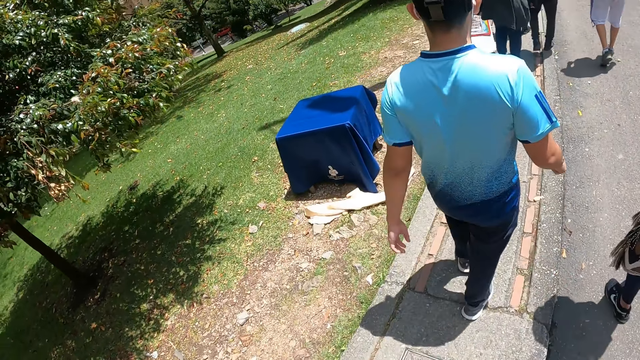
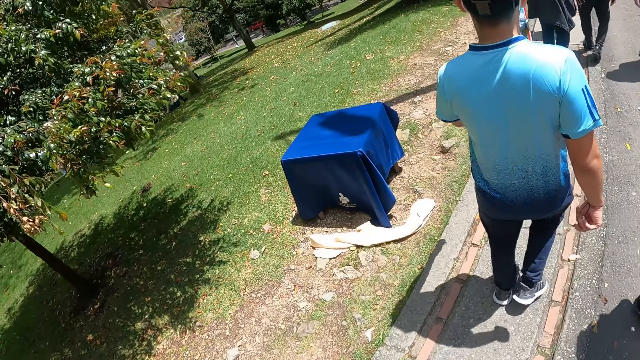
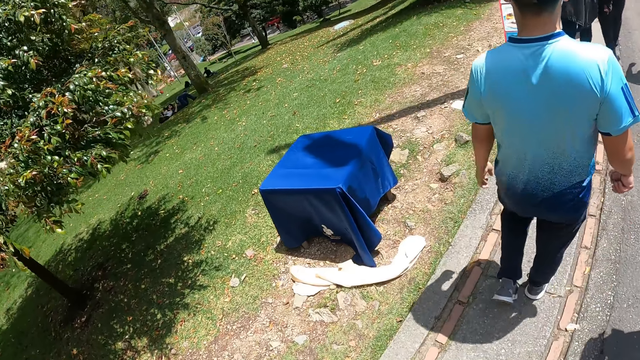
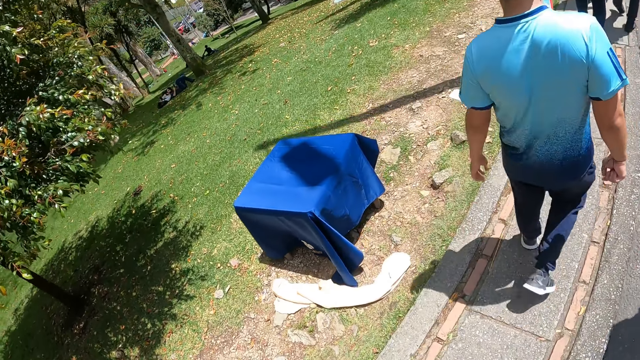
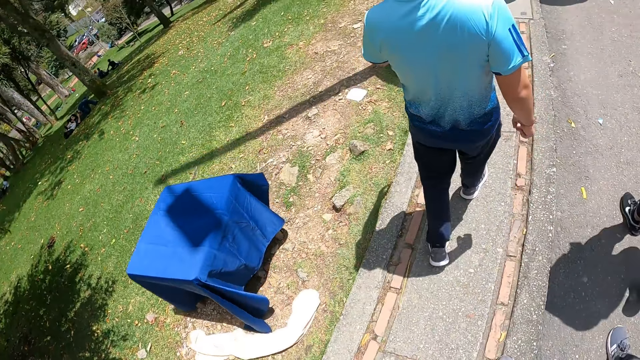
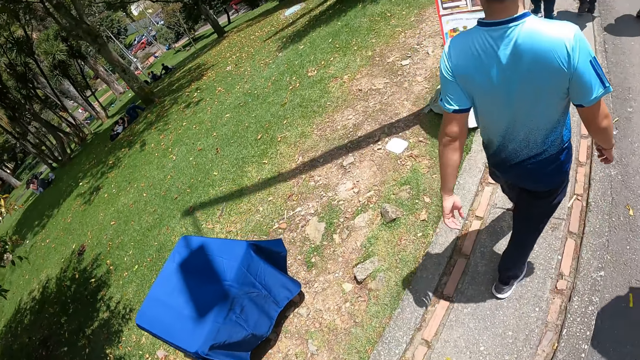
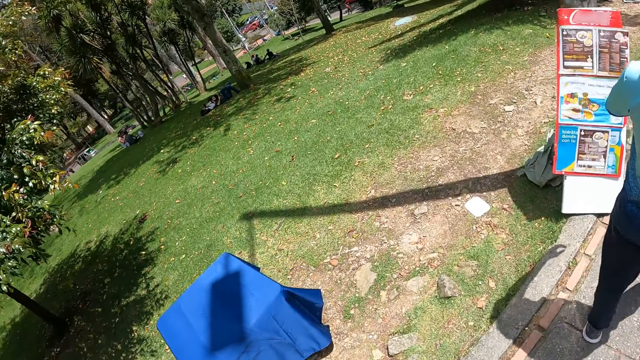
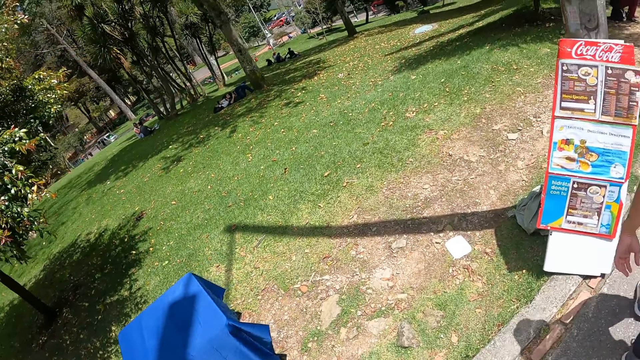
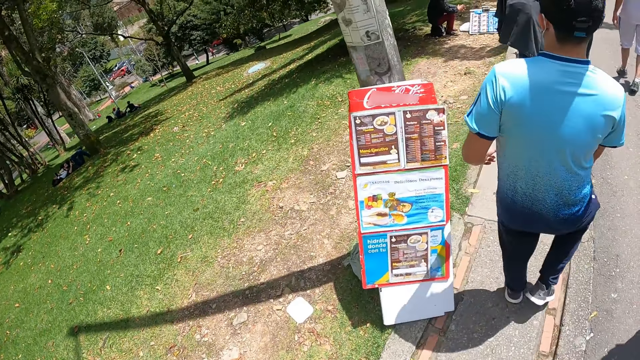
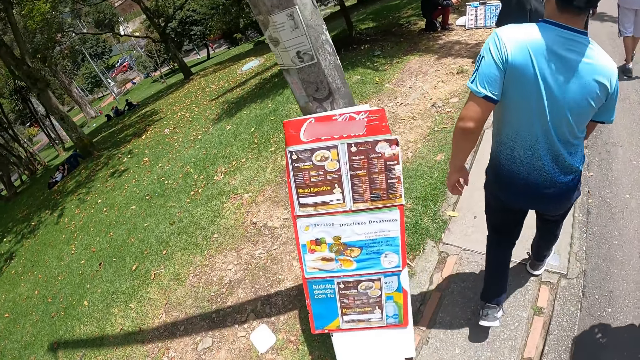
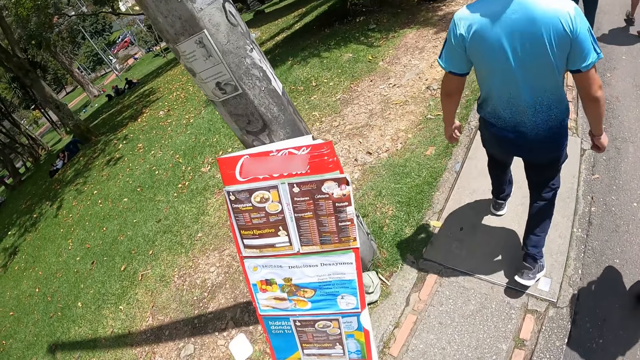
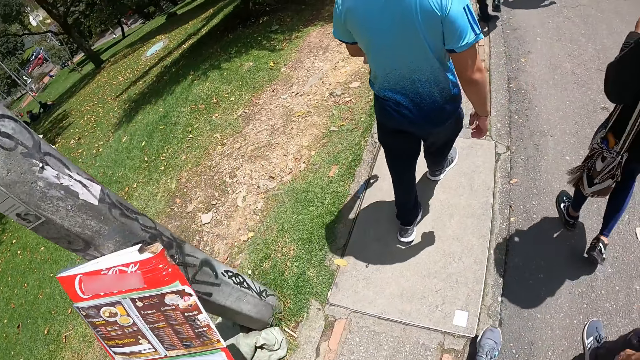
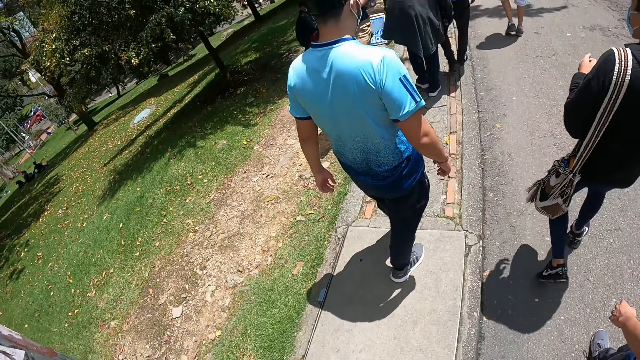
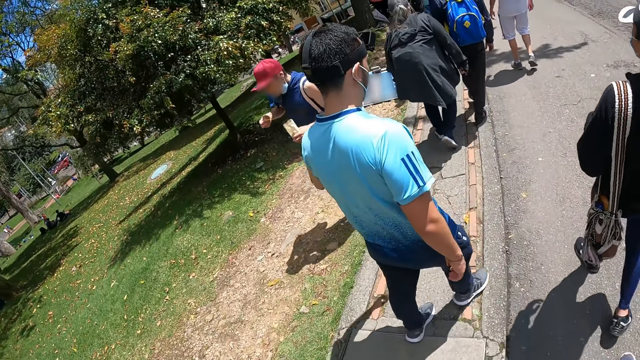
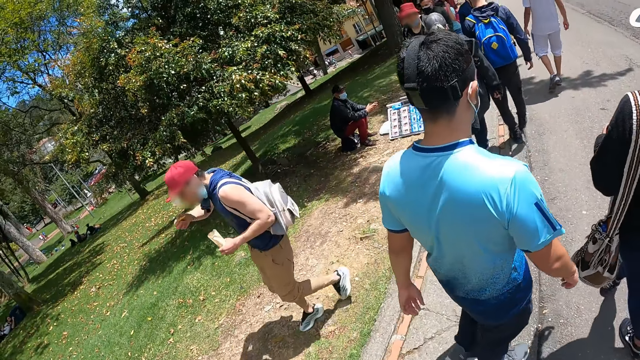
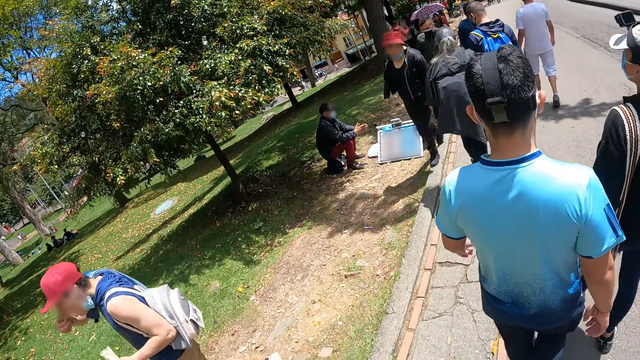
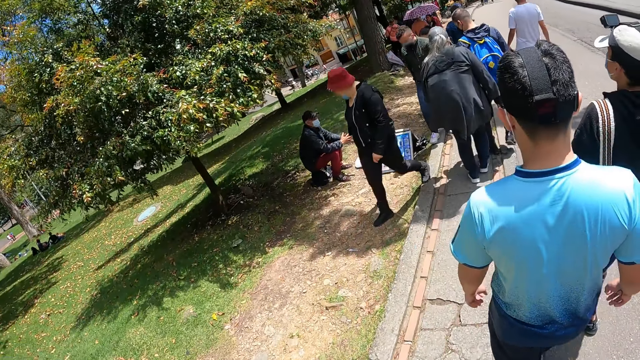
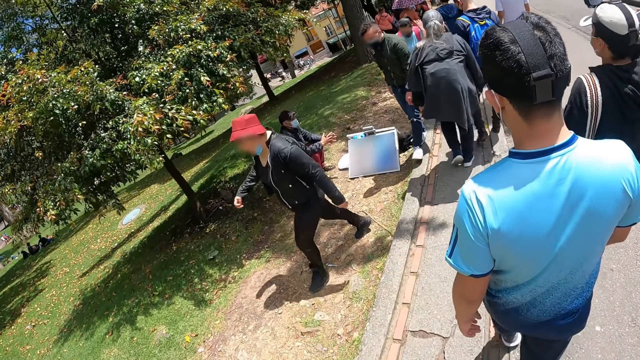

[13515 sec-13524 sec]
The man scratches his leg with his right hand. A group of people walk past the camera wearer.

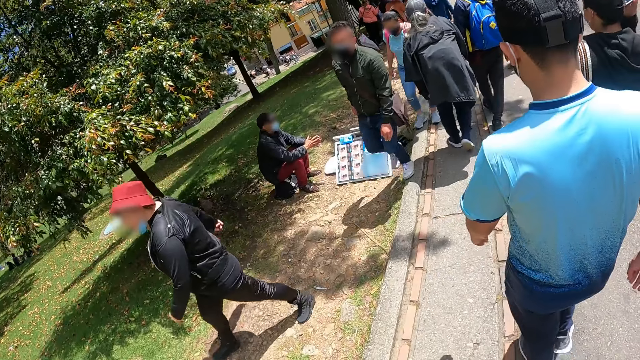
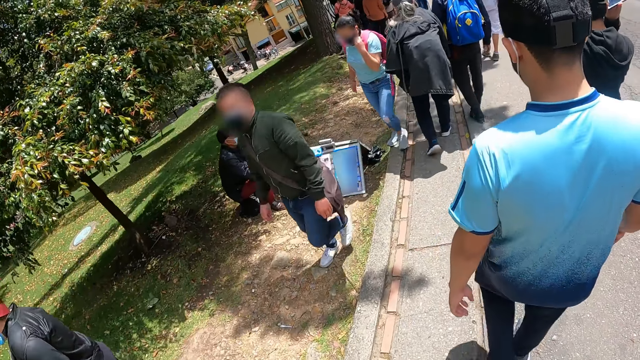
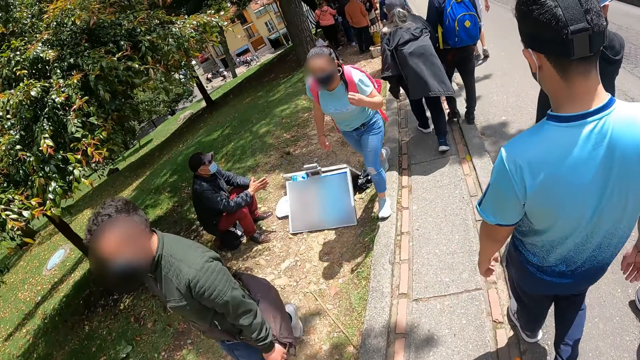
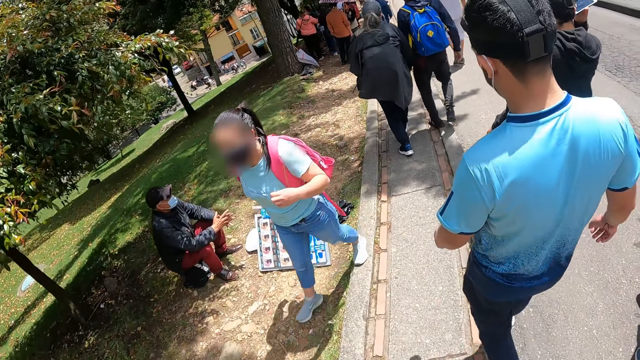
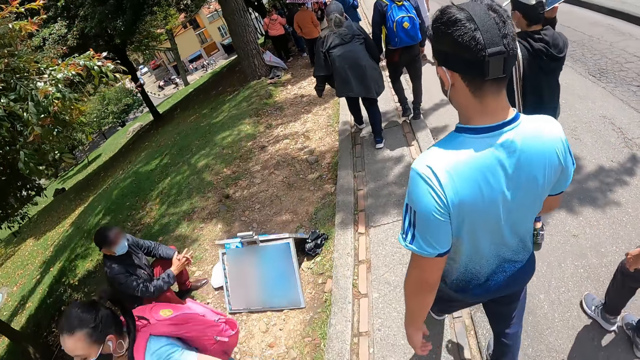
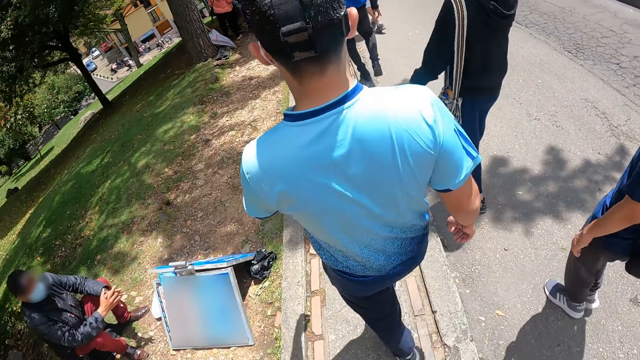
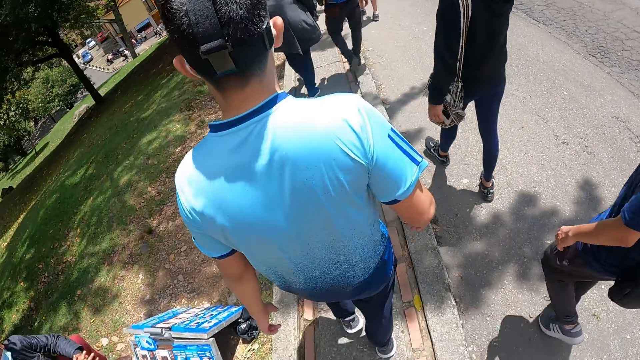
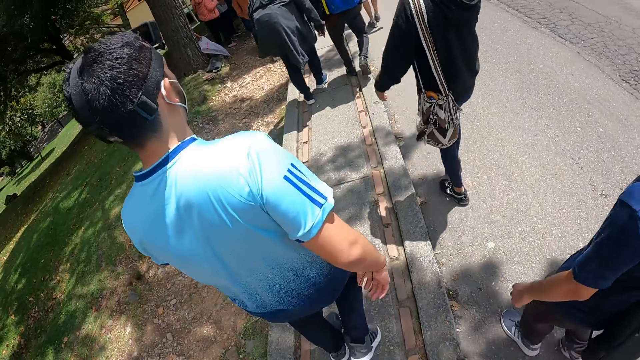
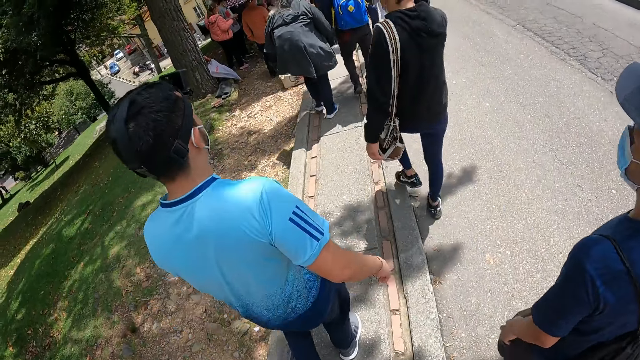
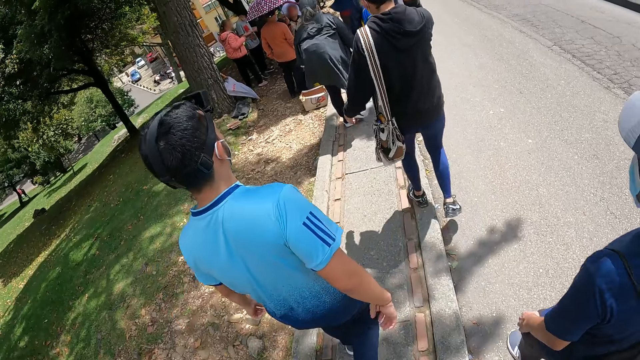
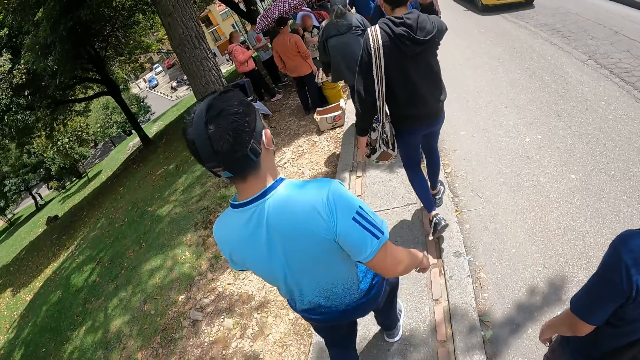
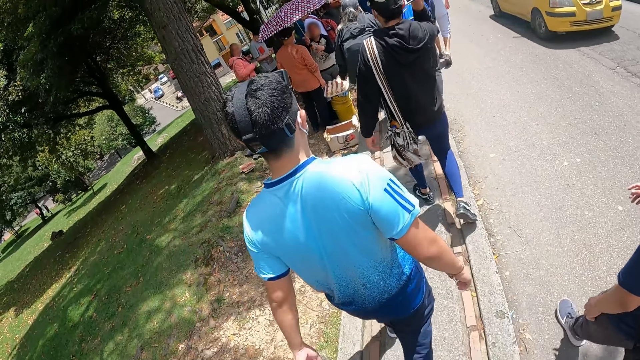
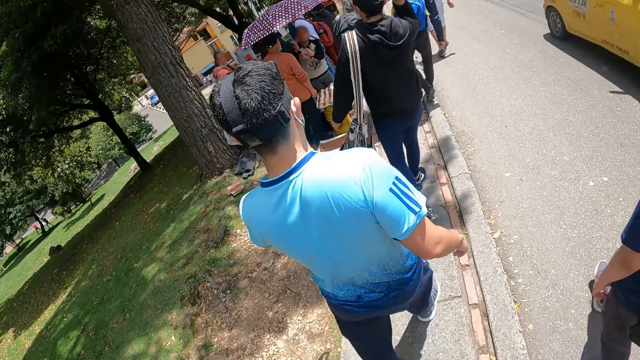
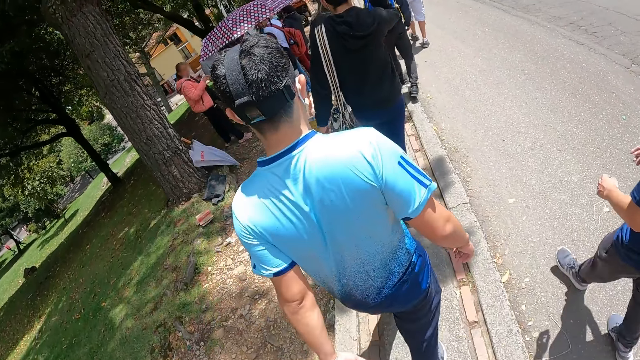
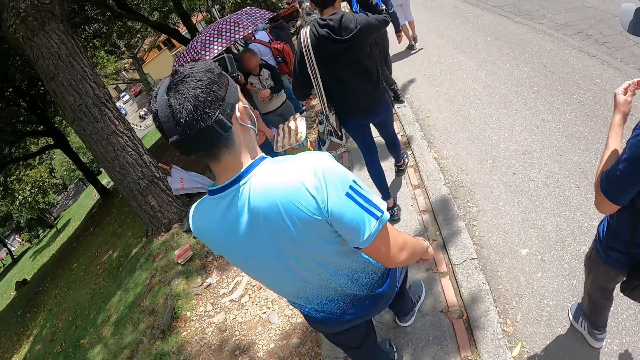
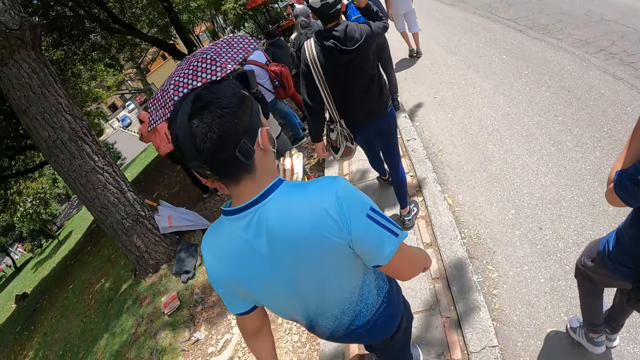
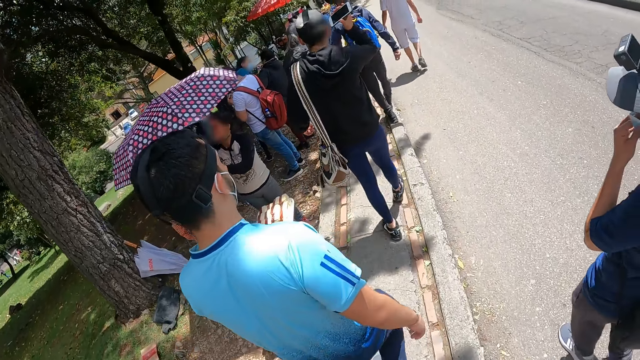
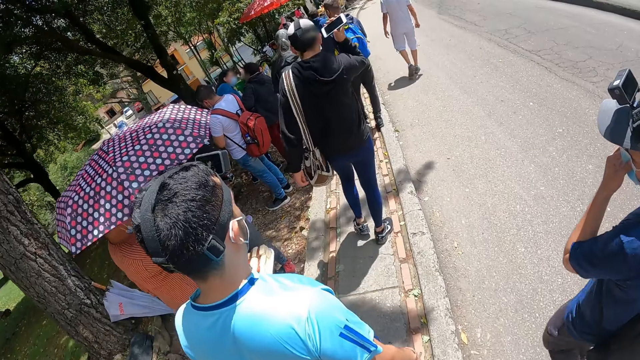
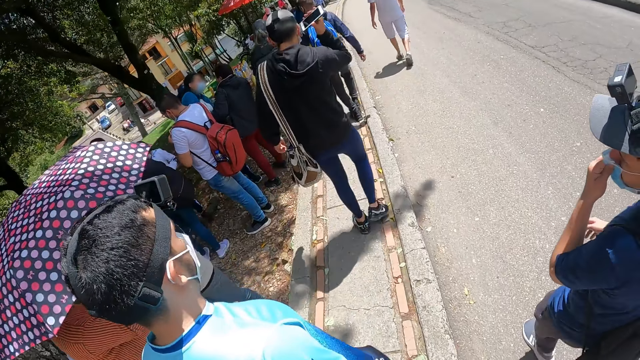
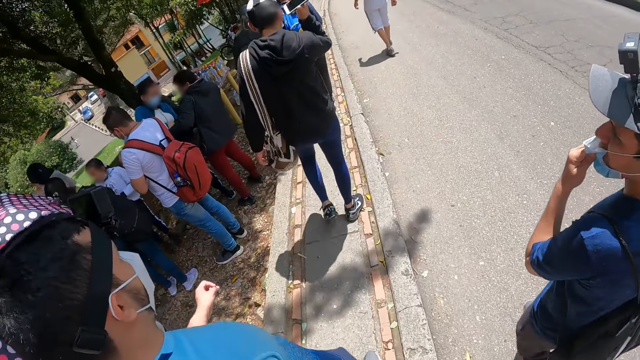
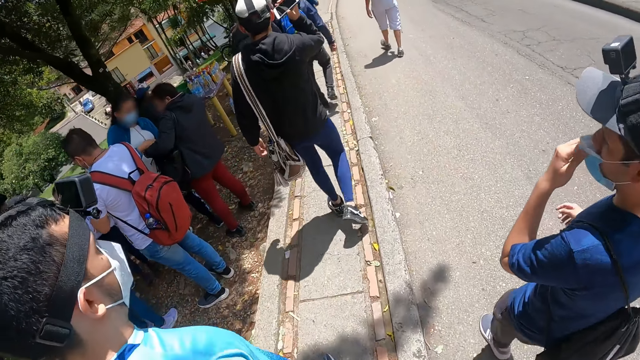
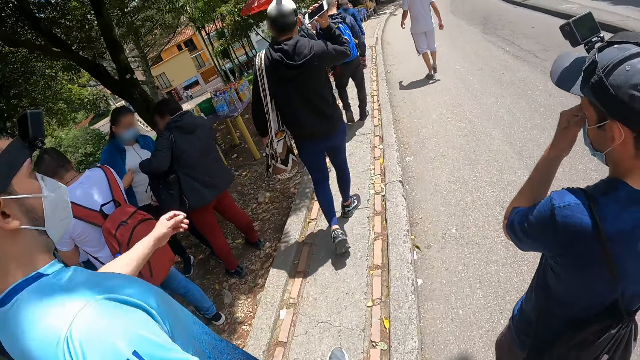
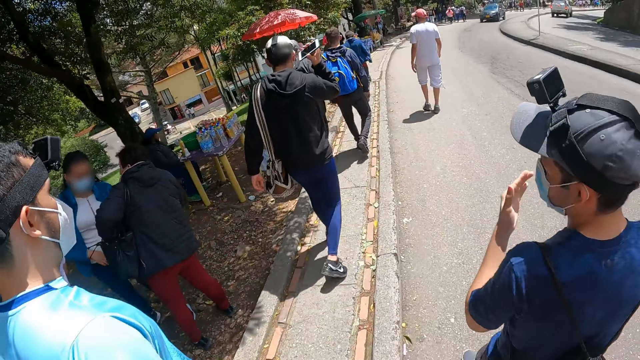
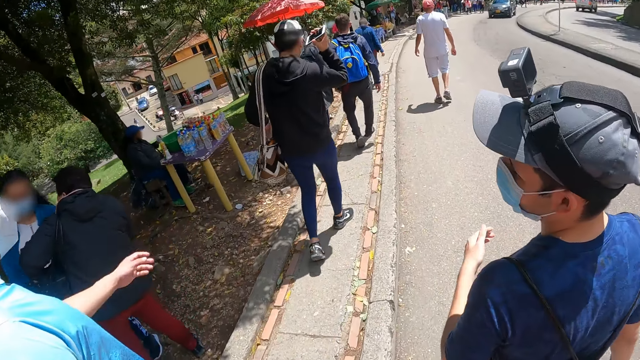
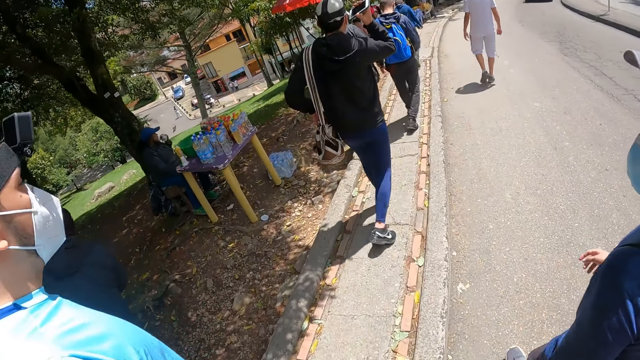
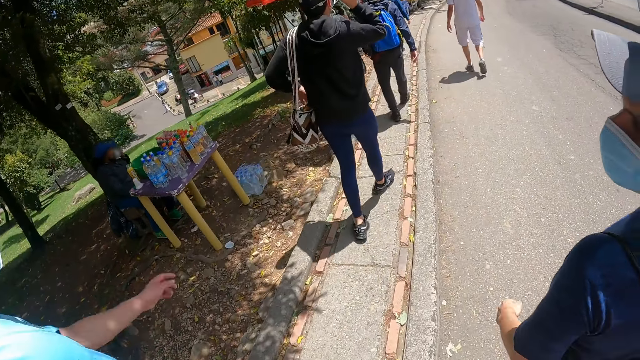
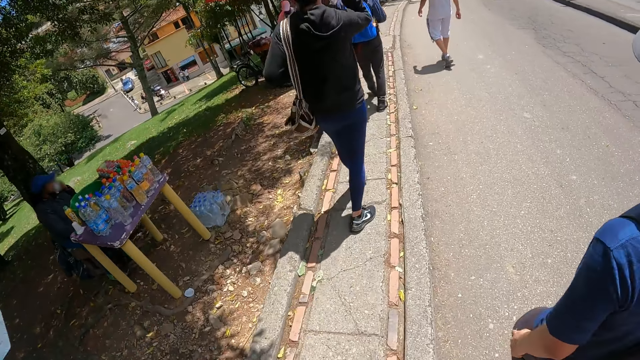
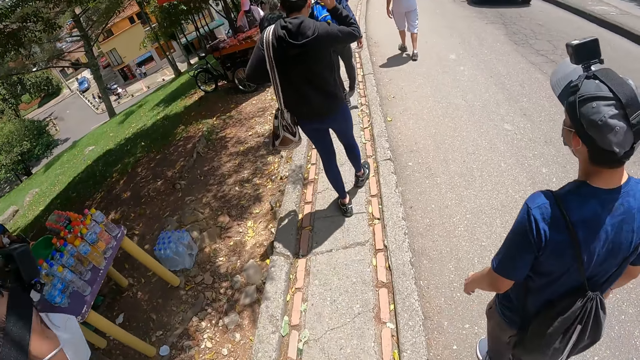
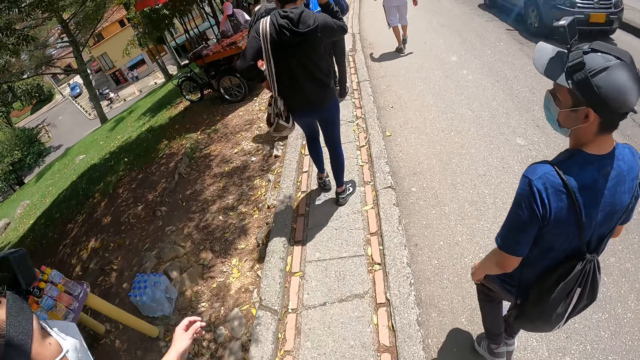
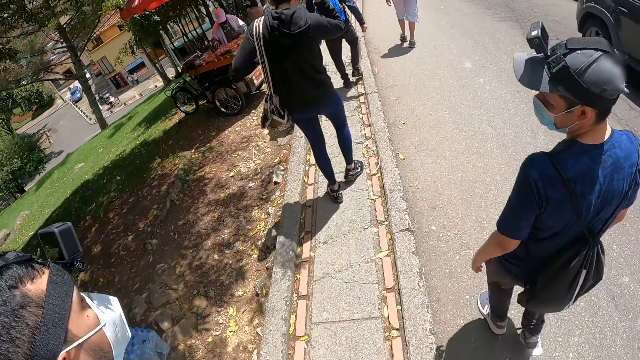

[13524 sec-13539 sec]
A man talks on the phone. Another man walks along the street. The camera wearer walks along the street. A man climbs on the sidewalk of the road. A yellow car drives past the camera wearer. Another man raises his left hand towards his face. The man on the sidewalk raises a phone in his right hand to his ear. The man who raised his left hand adjusts a nose mask on his face with his left hand. The man walking along the street converses with another man. The camera wearer walks along the street.
